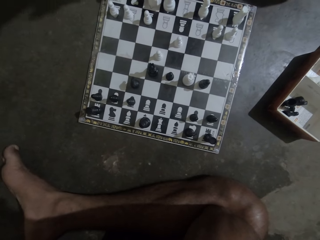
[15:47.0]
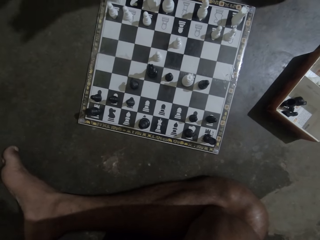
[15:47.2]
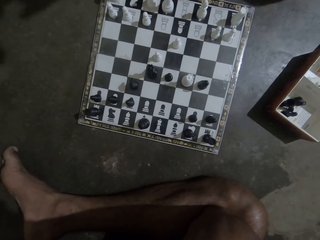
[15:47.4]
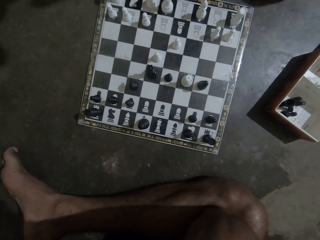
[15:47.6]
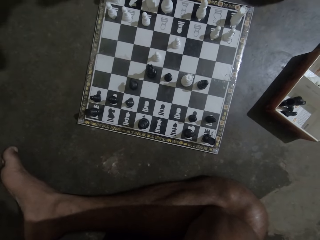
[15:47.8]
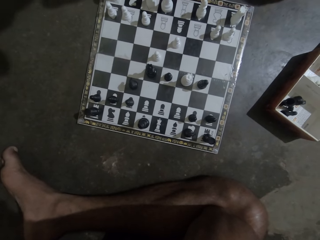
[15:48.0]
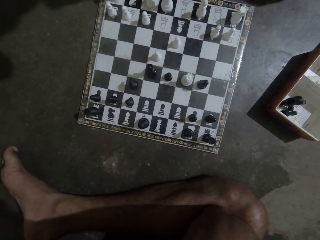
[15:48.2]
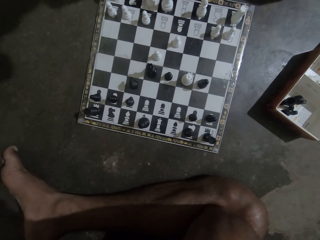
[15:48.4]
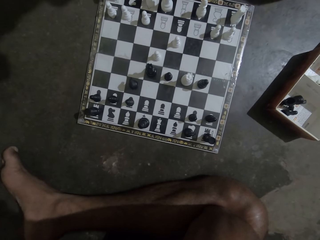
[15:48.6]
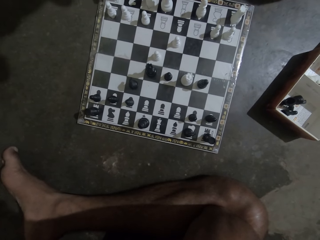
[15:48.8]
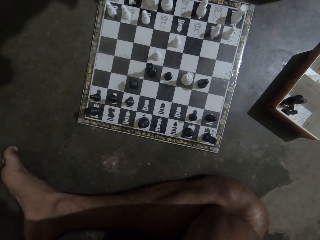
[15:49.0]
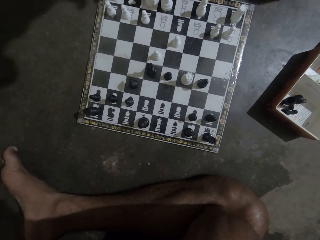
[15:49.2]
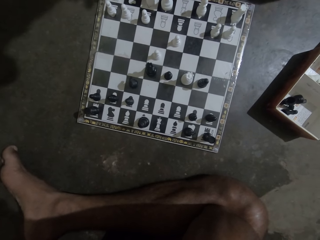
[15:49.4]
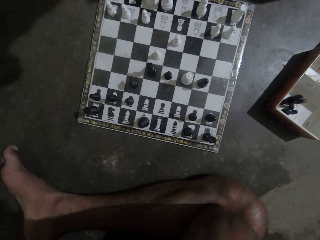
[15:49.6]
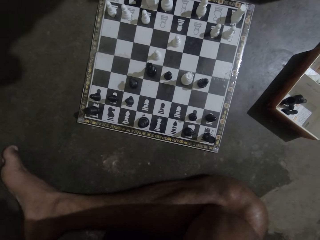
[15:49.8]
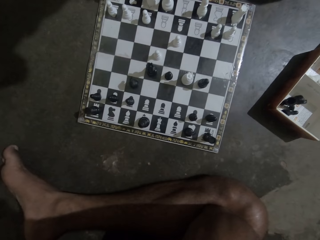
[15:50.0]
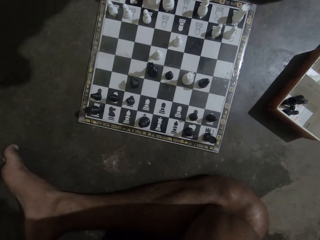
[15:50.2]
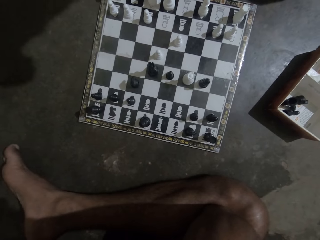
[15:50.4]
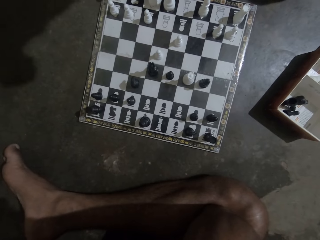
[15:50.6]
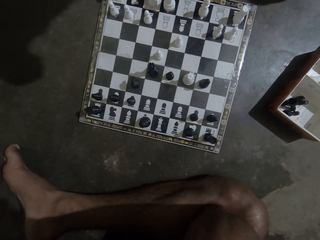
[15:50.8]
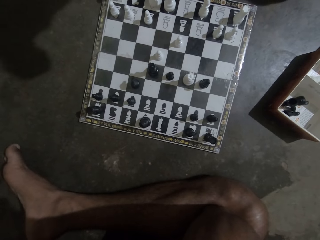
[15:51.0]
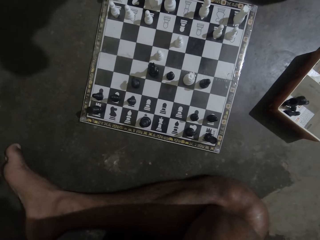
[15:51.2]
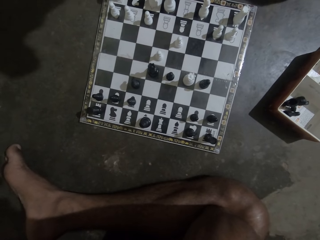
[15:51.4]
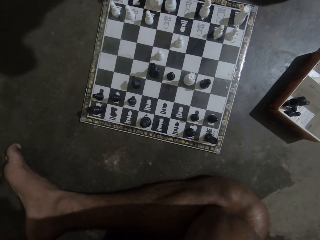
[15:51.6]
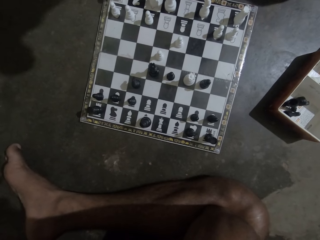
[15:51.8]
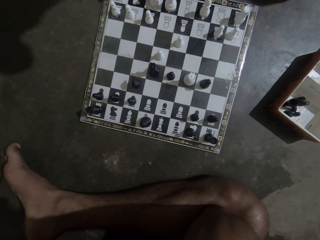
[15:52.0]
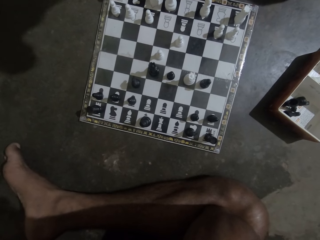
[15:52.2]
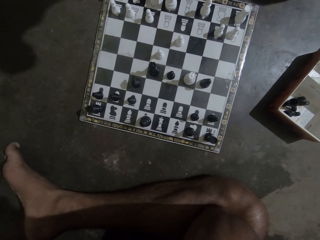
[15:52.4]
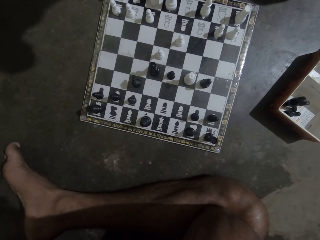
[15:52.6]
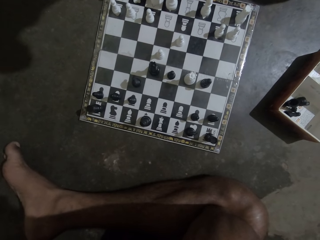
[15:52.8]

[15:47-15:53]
The camera wearer stares at the chess board.

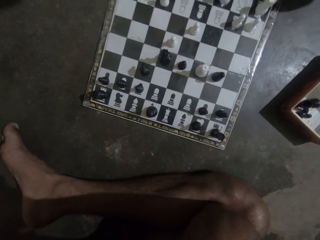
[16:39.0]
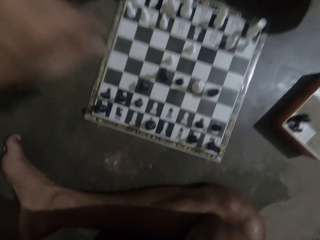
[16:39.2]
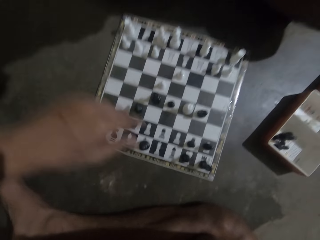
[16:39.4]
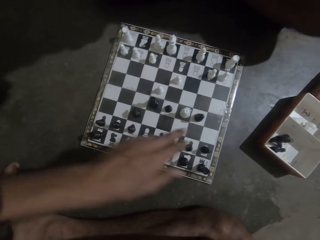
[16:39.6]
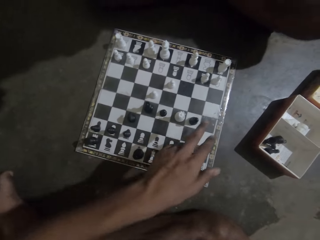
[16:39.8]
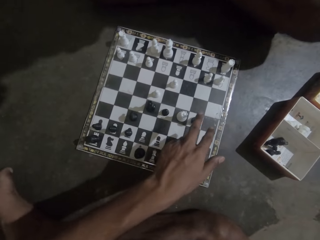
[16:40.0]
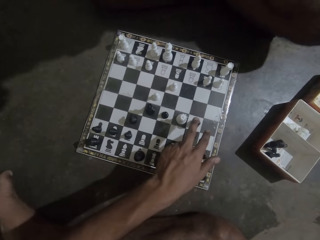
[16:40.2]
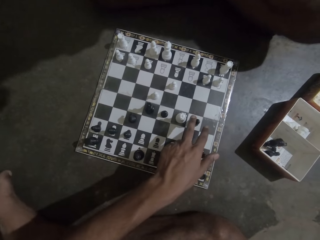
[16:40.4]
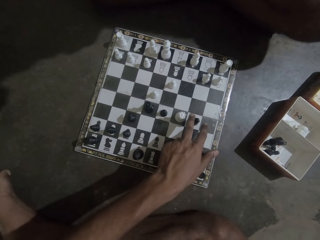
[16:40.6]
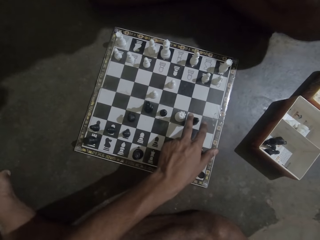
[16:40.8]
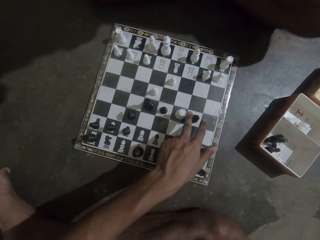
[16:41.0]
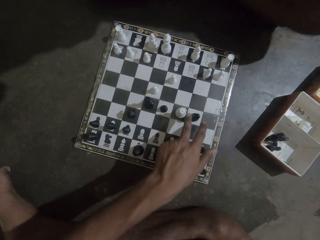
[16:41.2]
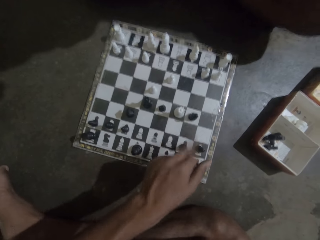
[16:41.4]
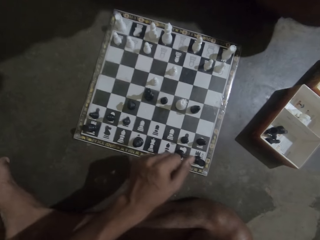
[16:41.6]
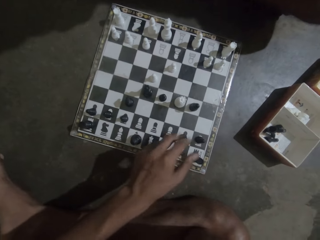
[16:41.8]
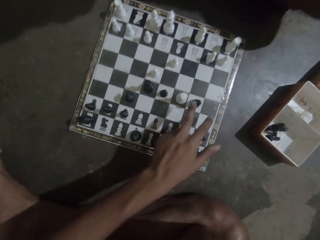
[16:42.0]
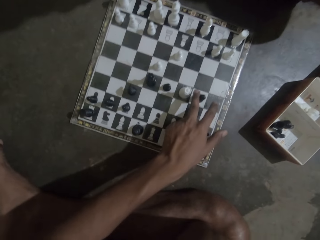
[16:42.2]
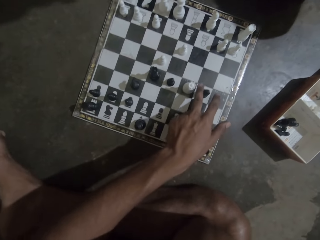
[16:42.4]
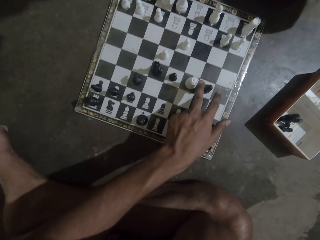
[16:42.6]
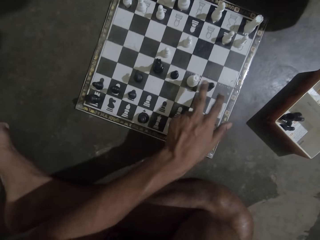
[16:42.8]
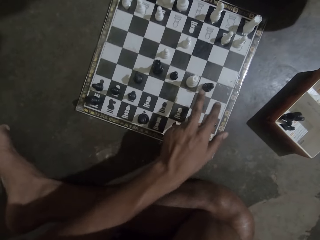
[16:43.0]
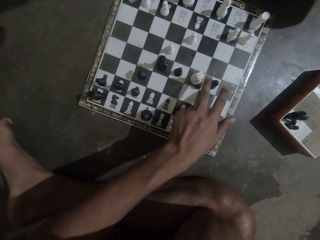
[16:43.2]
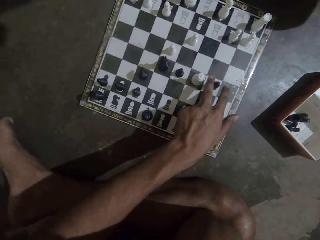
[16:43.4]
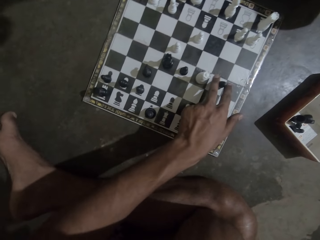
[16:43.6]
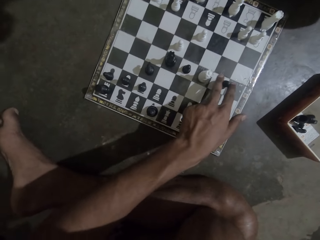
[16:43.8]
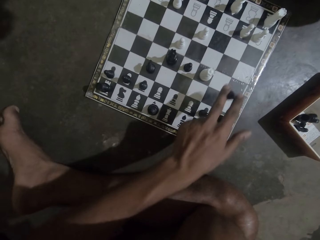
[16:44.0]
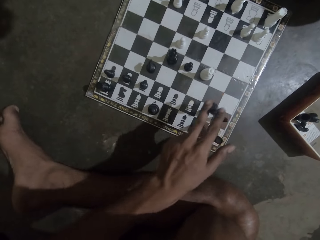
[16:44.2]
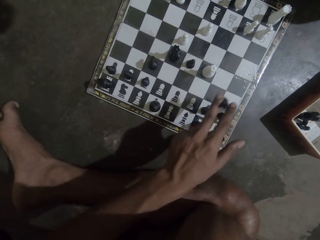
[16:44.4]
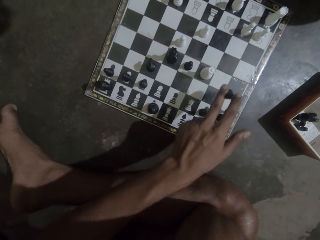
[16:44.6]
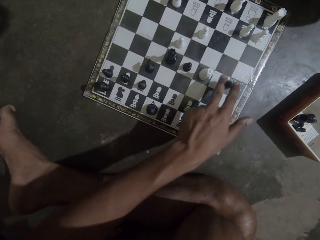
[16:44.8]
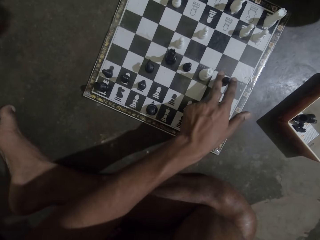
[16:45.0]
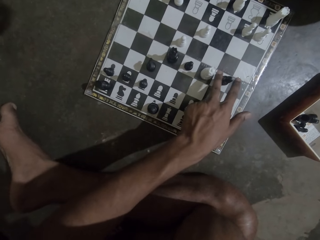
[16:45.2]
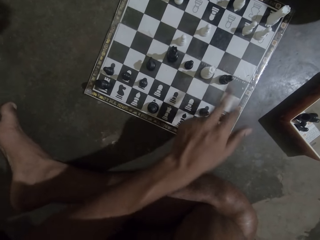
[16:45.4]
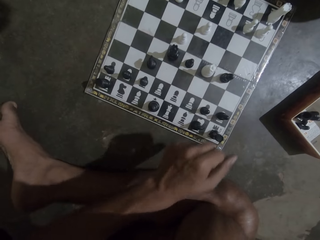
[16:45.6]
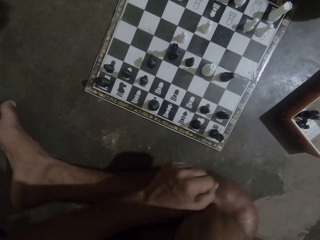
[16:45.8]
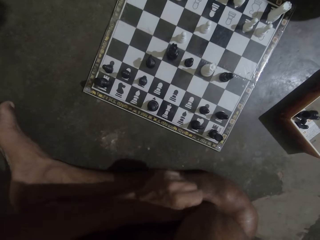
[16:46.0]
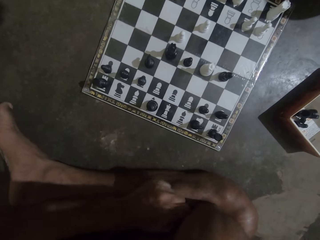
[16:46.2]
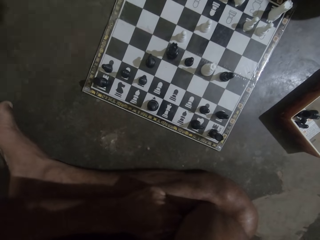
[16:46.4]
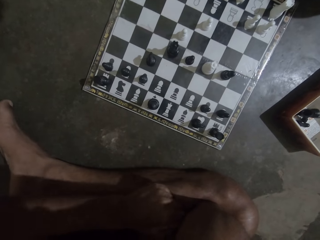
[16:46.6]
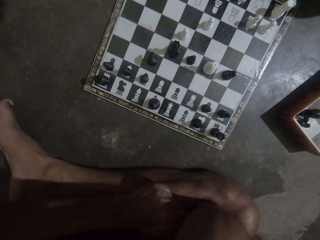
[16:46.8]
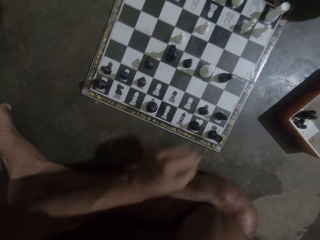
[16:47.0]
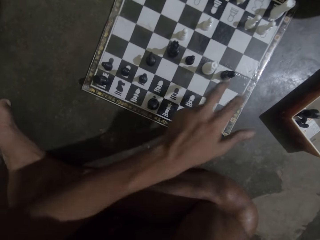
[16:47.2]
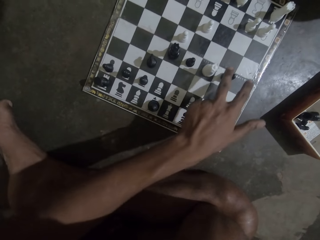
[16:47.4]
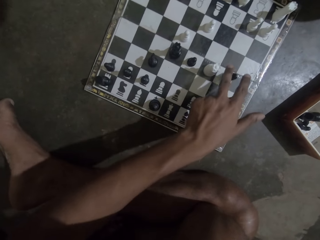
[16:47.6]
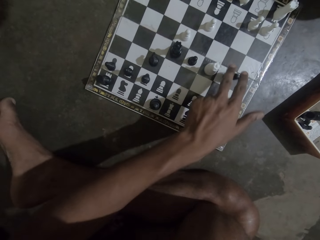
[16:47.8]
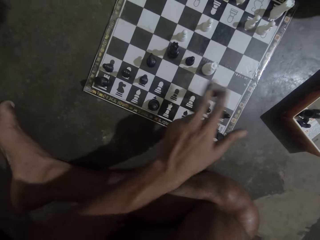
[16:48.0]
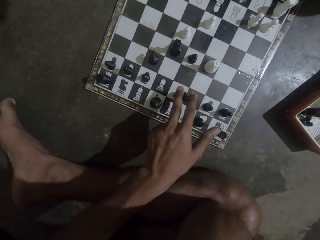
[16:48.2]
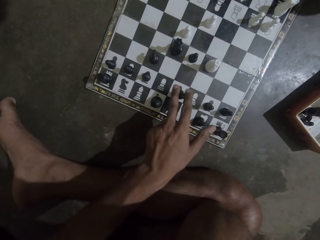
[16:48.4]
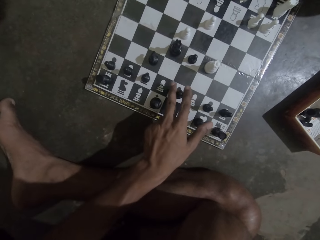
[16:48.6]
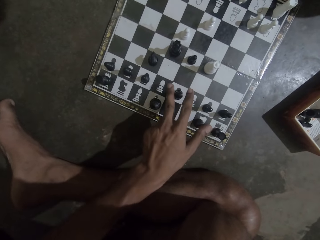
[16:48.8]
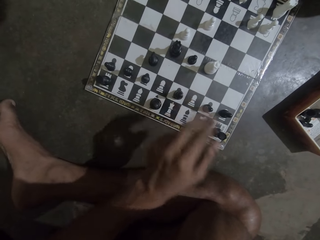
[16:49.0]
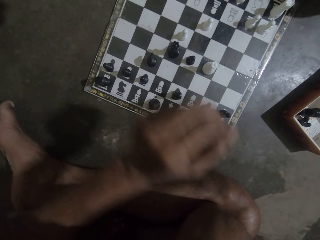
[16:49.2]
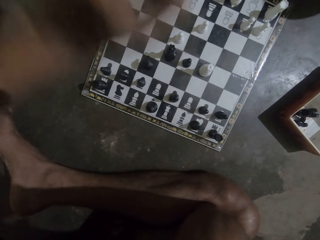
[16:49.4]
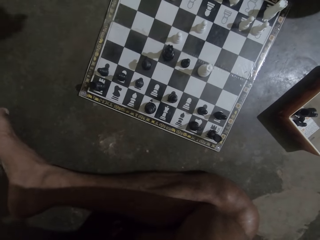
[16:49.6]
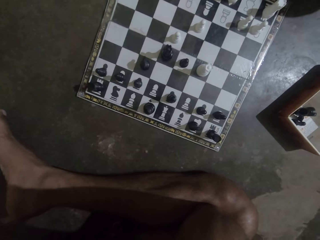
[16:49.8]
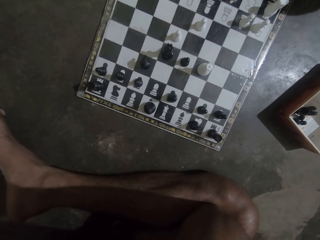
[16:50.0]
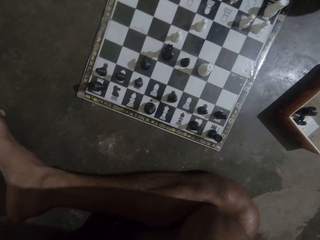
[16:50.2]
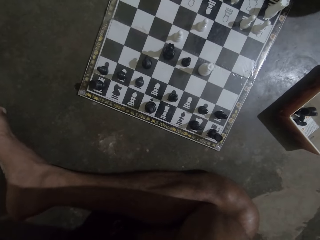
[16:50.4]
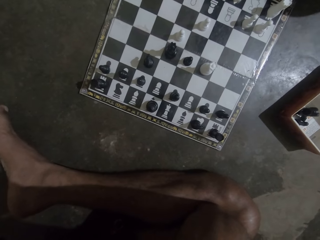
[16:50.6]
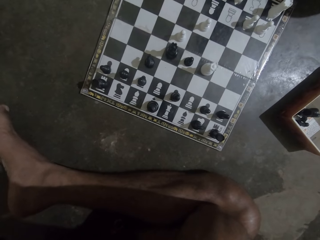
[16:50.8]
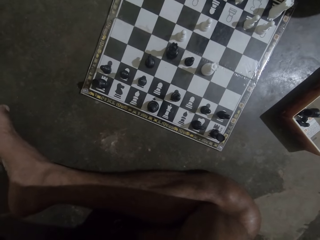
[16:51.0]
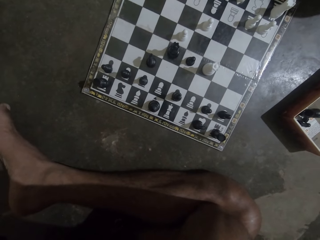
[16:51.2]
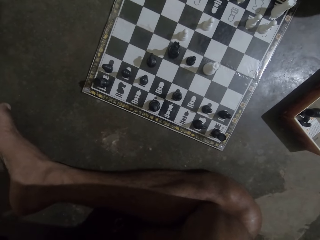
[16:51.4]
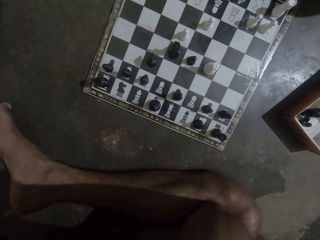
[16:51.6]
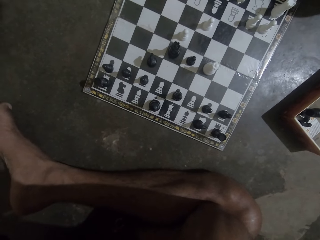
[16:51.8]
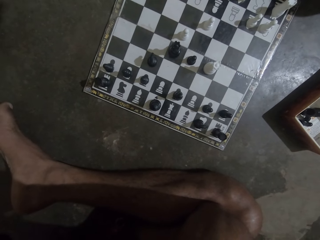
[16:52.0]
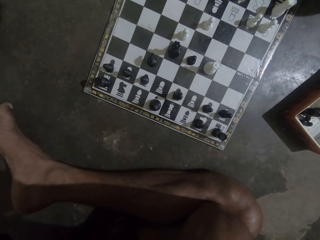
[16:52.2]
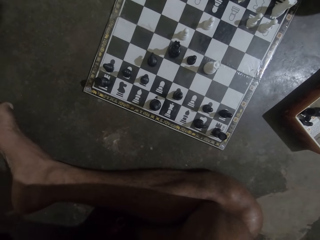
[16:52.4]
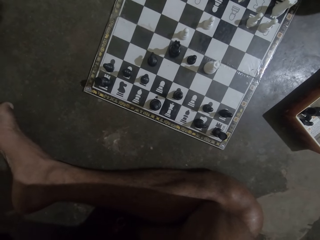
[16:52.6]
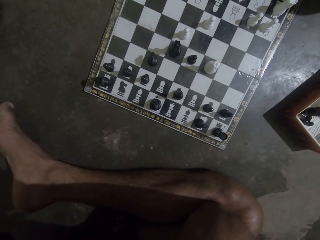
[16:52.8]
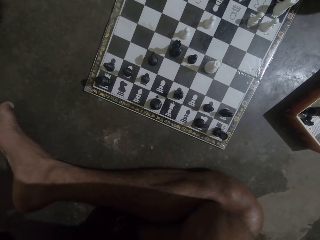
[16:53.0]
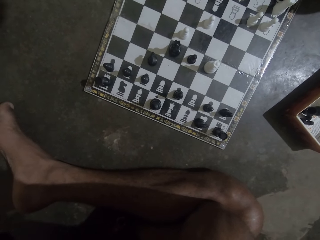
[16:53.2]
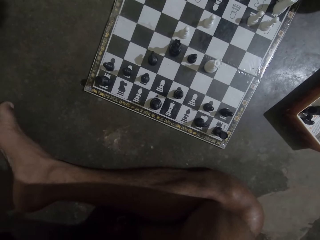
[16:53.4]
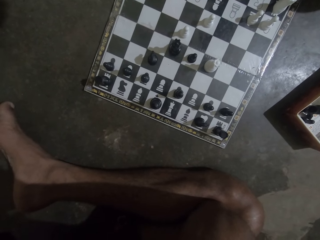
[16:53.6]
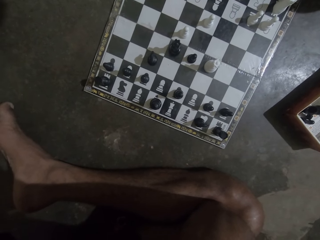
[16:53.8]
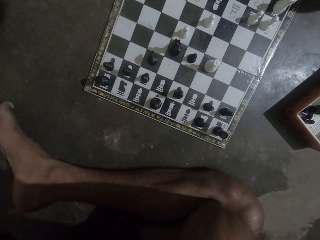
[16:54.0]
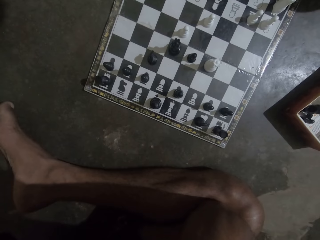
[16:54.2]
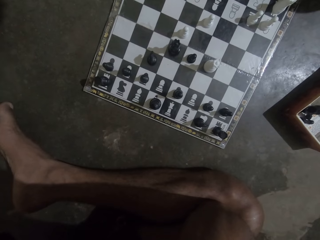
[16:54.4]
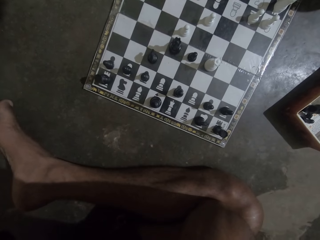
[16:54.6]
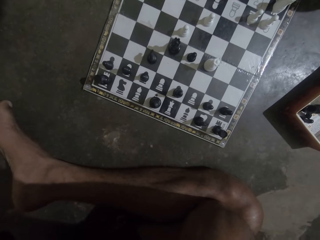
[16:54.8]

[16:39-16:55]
The camera wearer touches a black playing piece or chess piece. He picks up the black playing piece from the chessboard. He places back the playing piece on the chessboard. He places his hand on his leg and looks at the chessboard. He picks the black chess piece from the chess board. He moves the playing piece on the chessboard. He drops the black chess piece on the chess board. He looks at the chessboard.
